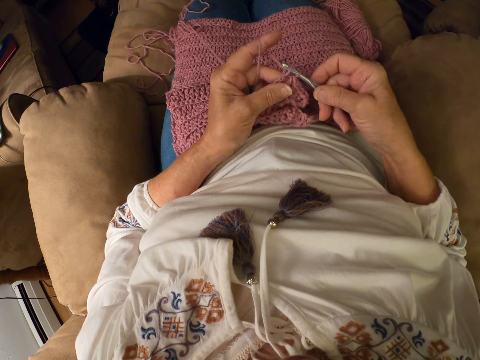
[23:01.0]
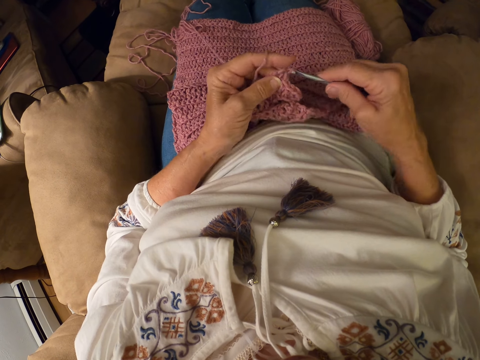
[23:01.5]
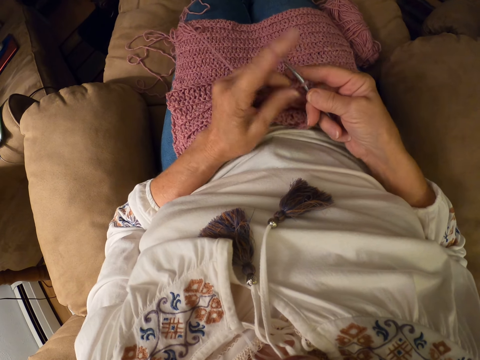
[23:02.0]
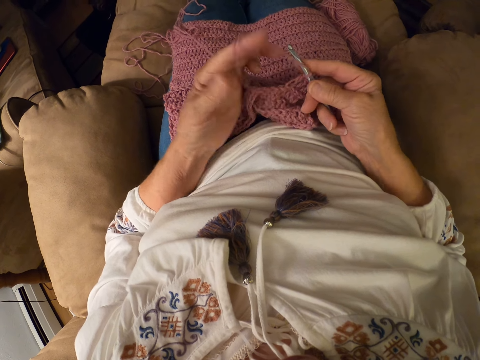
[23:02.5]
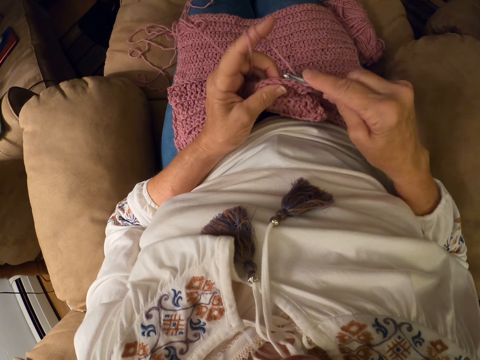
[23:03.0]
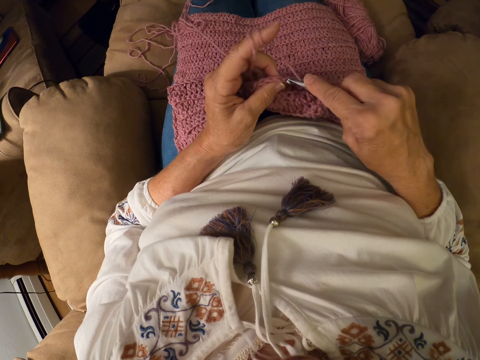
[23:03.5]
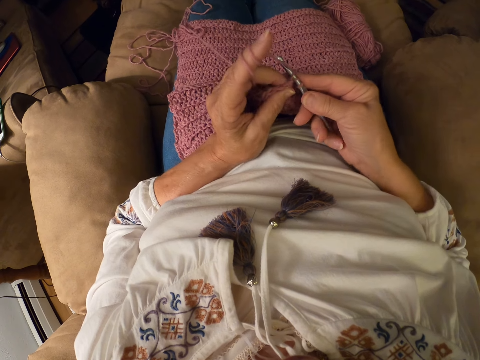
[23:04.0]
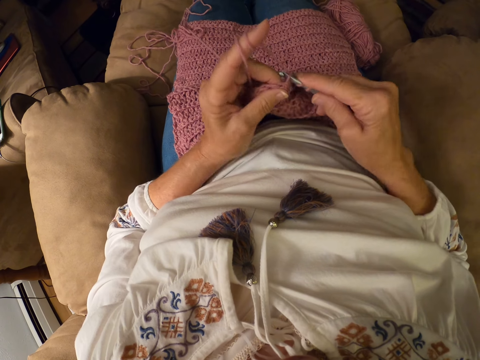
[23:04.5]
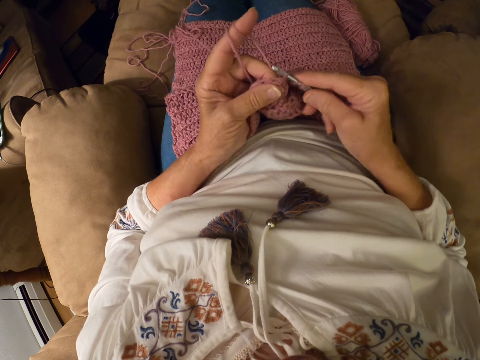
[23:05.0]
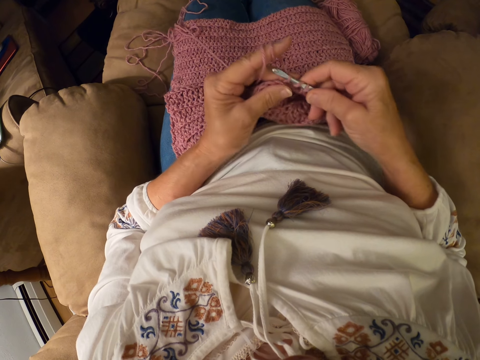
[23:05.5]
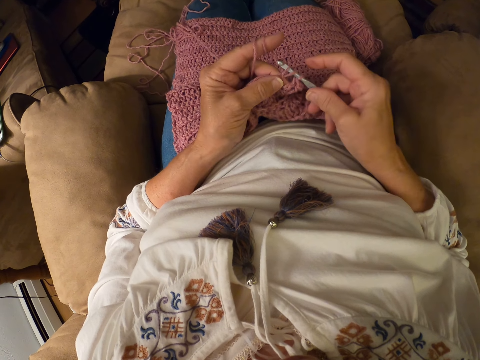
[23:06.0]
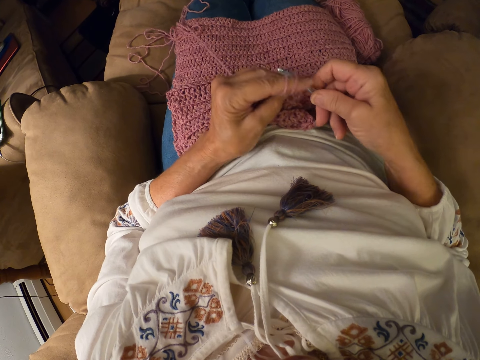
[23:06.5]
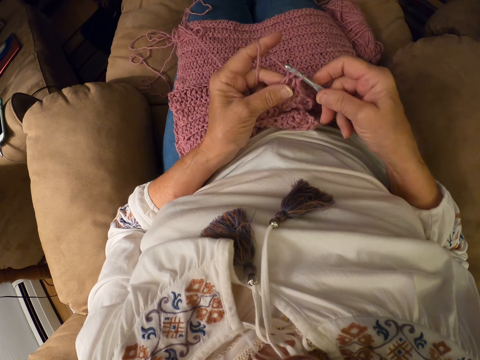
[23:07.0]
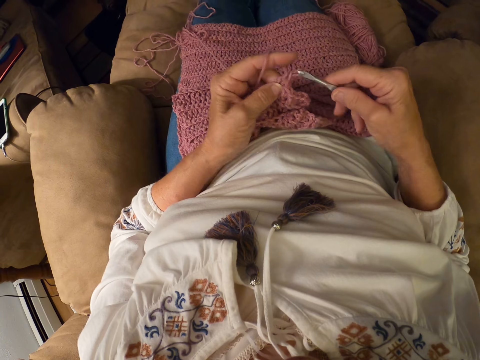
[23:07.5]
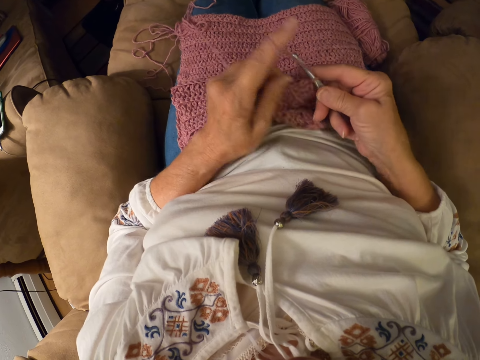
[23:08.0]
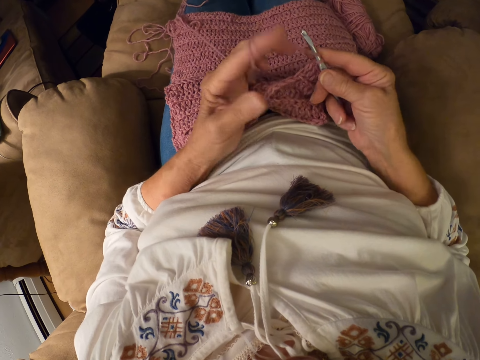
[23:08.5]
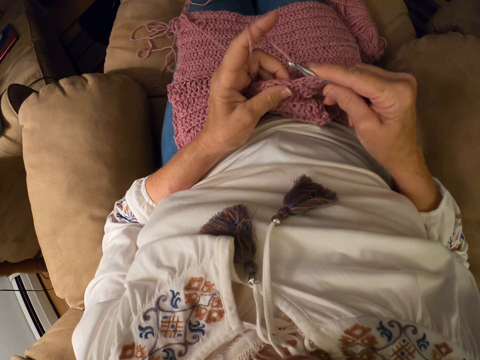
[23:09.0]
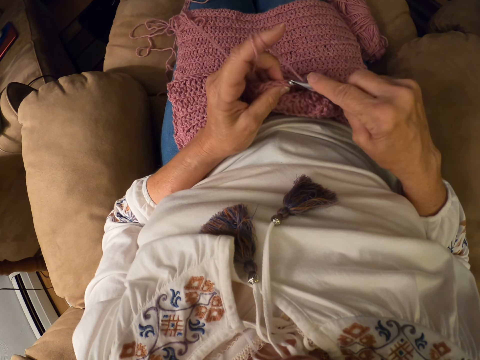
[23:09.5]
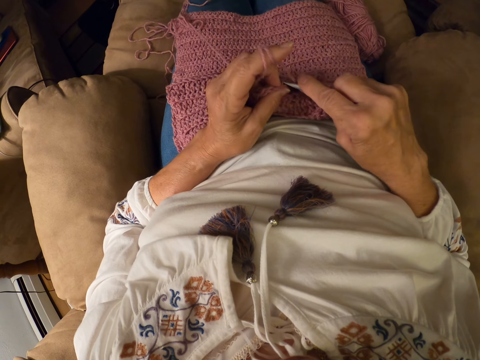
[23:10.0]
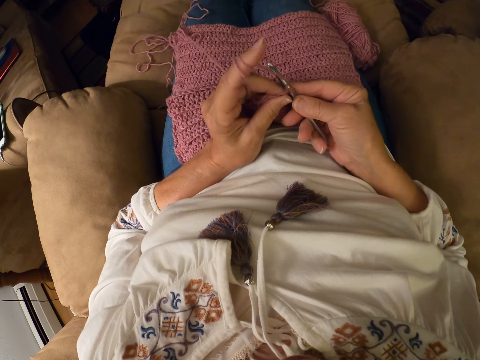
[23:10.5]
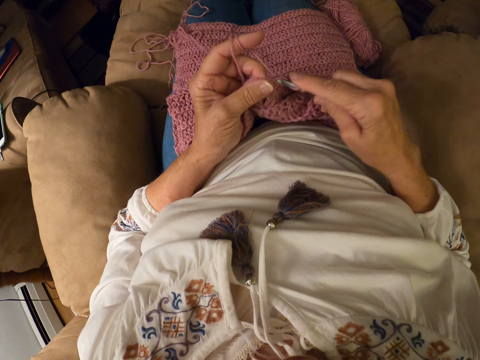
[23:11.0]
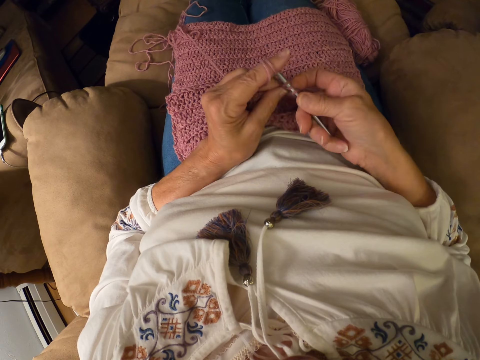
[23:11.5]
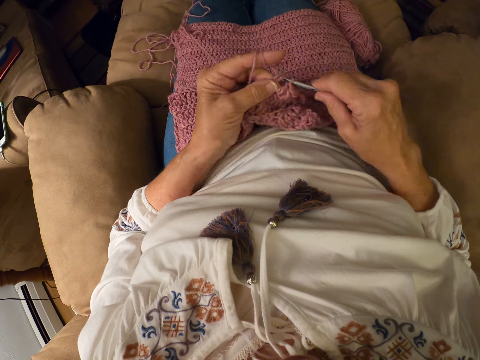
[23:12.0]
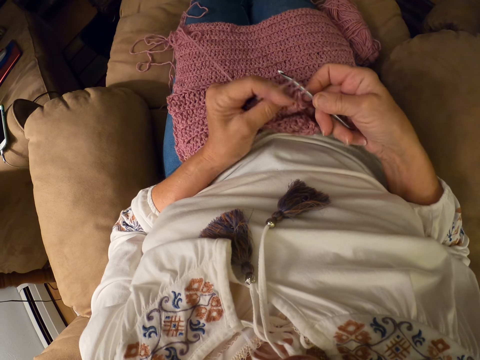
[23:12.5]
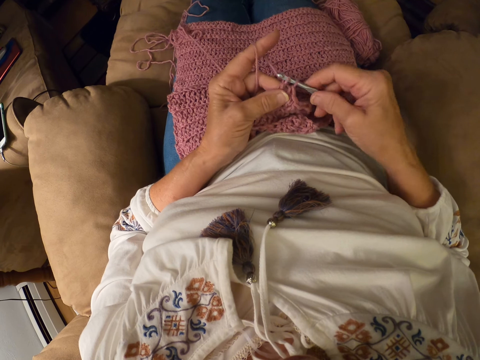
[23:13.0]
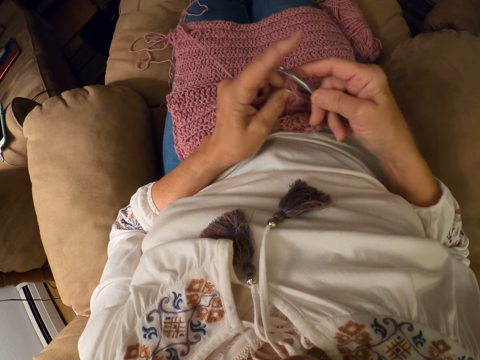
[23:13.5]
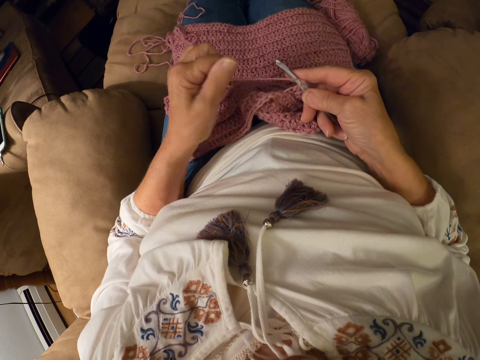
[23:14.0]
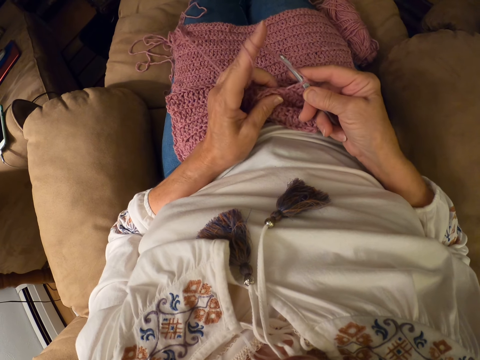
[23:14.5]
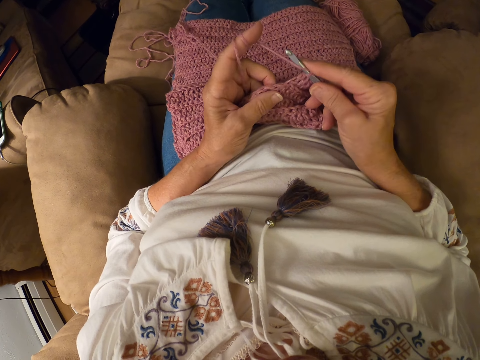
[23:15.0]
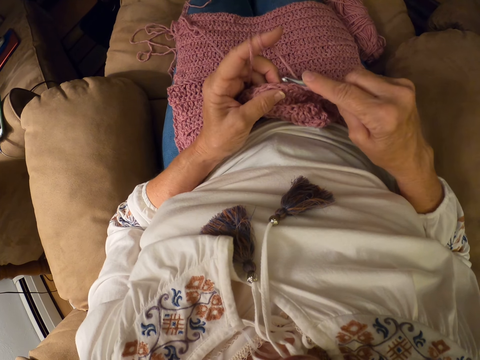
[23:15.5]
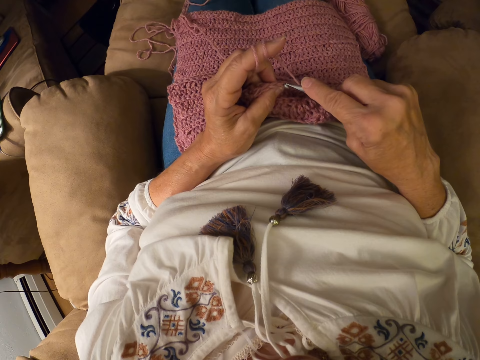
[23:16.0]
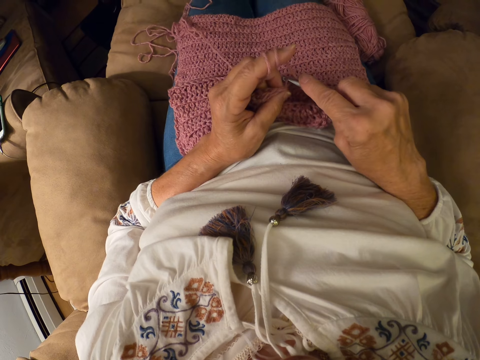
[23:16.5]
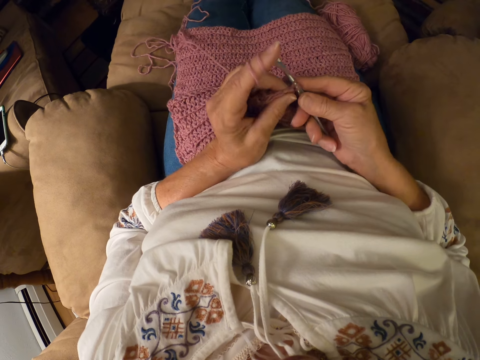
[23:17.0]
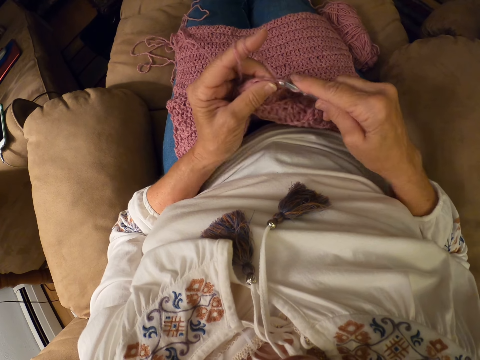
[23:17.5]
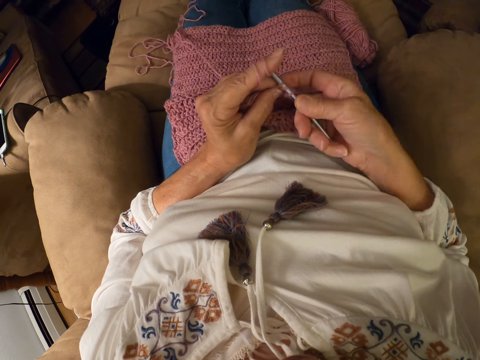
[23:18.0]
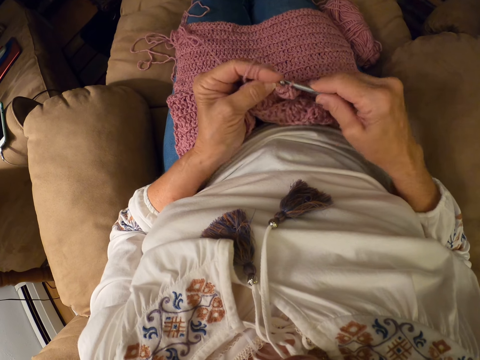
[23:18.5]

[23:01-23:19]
The camera wearer rolls the yarn with her finger. She raises her hand, holds the knitted yarn with her fingers. She crochets the yarn with the crochet hook. She raises her hand, rolls the yarn on her finger, holds the knitted yarn with her fingers. She crochets the yarn with the crochet hook. She rolls the yarn with her finger. She raises her hand, holds the knitted yarn with her fingers. She crochets the yarn with the crochet hook.

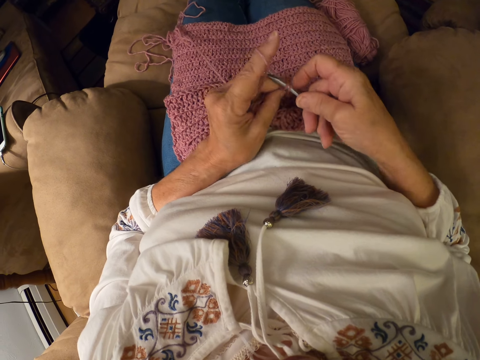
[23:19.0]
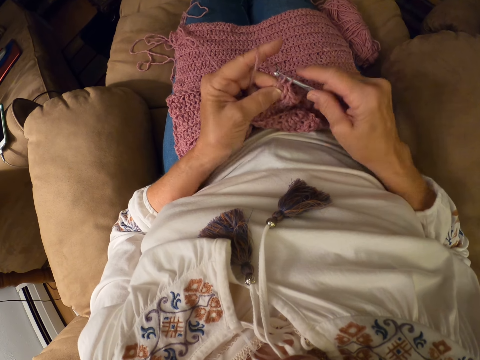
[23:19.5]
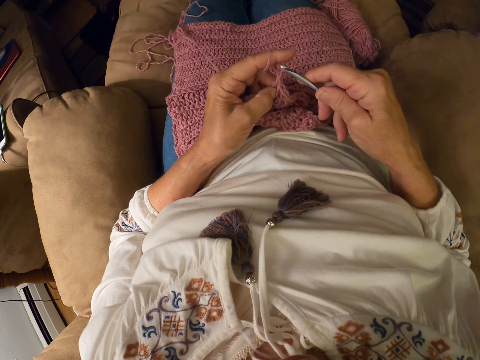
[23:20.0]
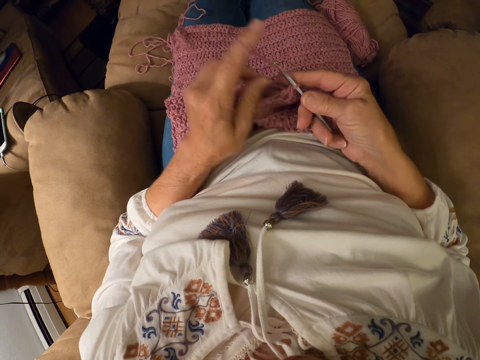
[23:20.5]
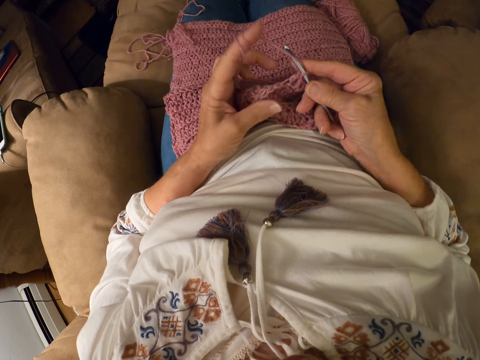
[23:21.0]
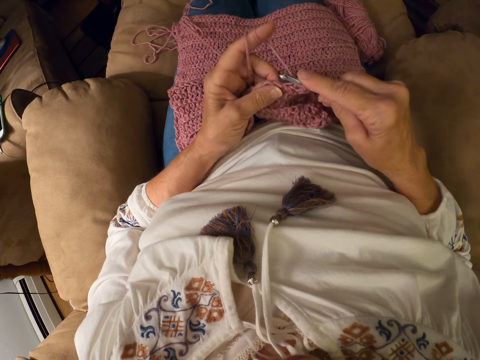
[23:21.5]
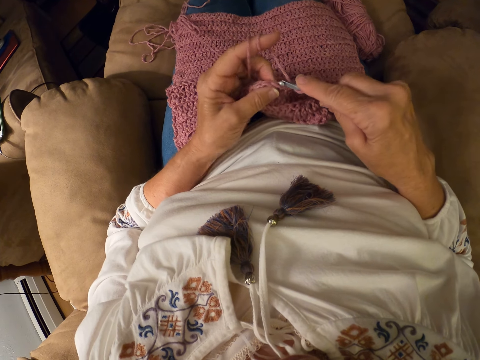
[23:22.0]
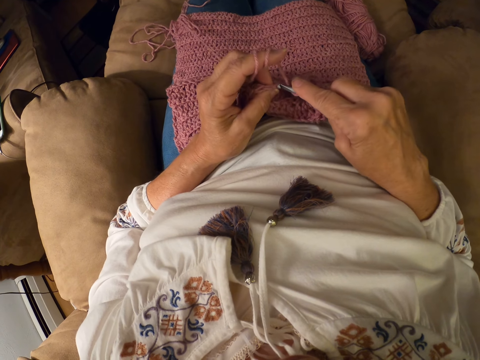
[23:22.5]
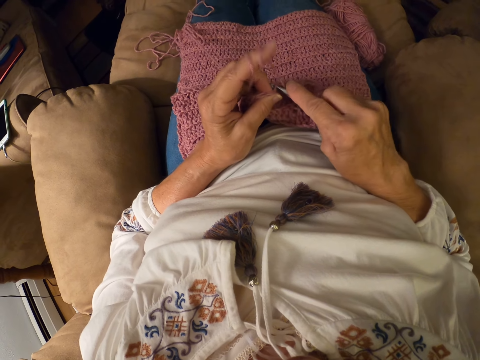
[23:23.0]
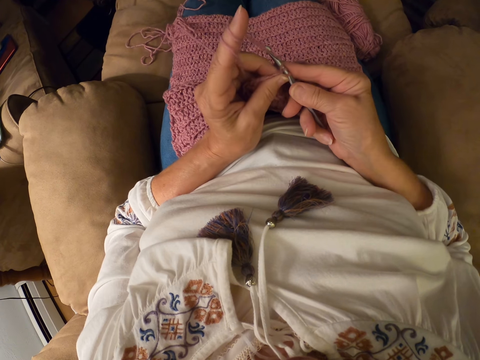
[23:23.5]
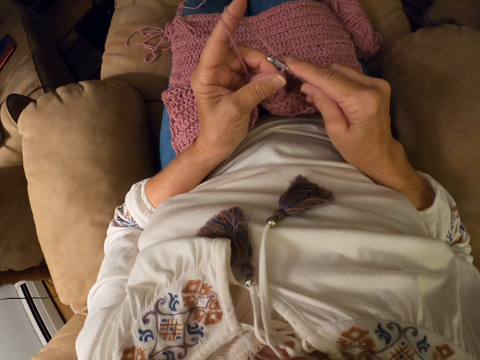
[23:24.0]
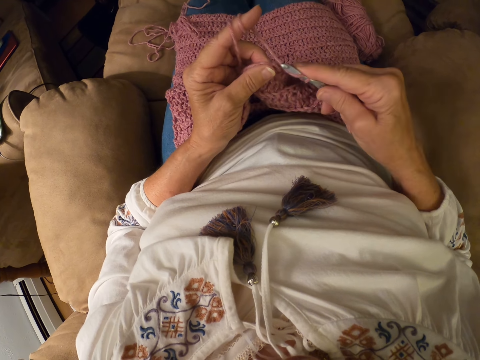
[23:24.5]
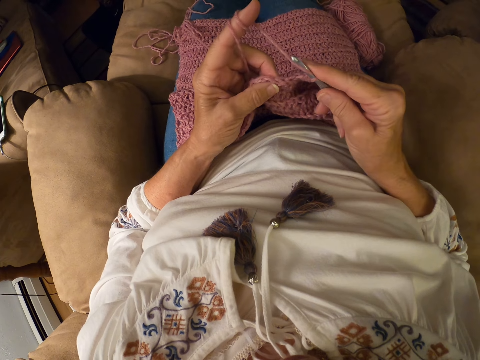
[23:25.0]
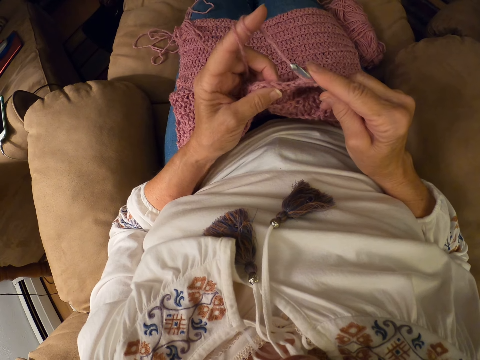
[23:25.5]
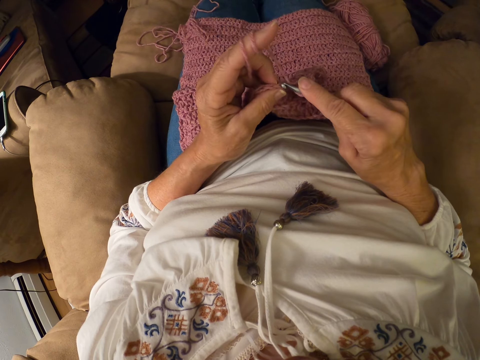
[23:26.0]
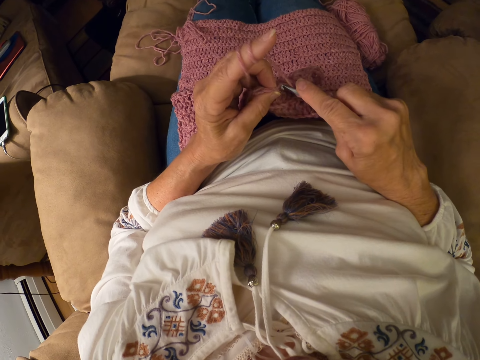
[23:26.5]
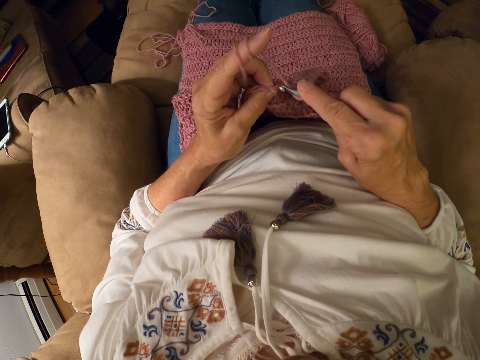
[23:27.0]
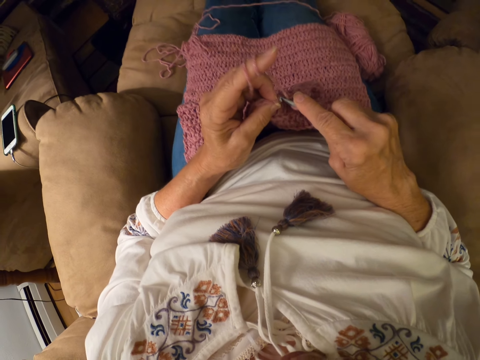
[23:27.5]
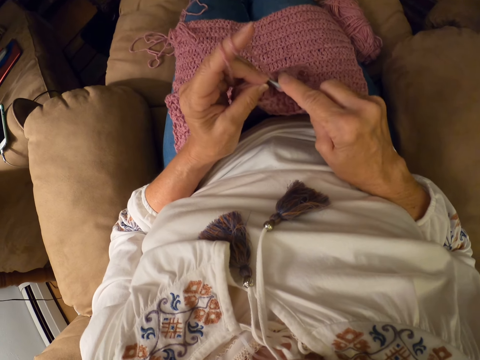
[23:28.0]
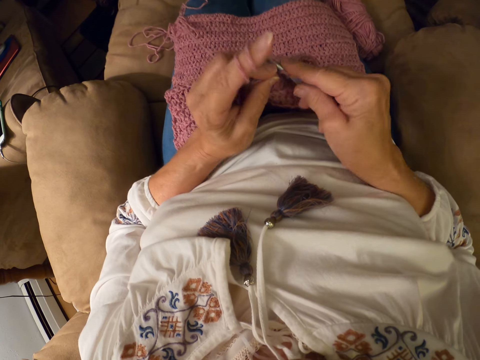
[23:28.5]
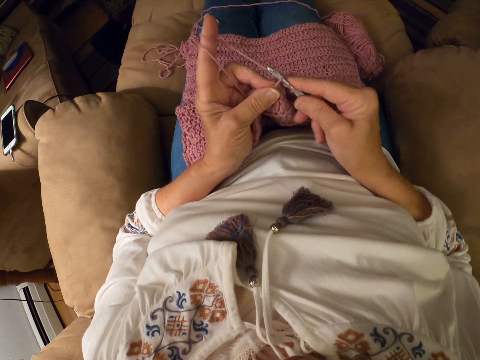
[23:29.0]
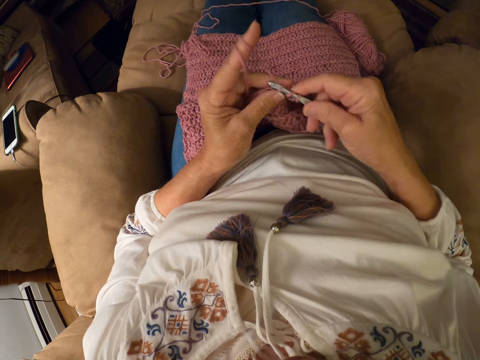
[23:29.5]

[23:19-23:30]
The camera wearer rolls the yarn with her finger. She raises her hand, holds the knitted yarn with her fingers. She crochets the yarn with the crochet hook.
